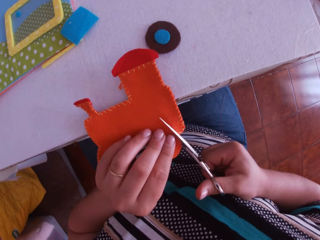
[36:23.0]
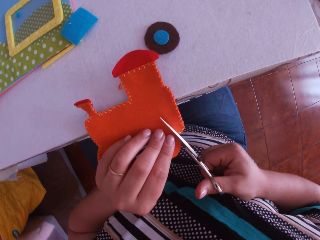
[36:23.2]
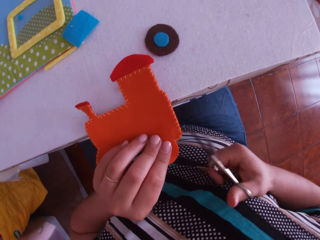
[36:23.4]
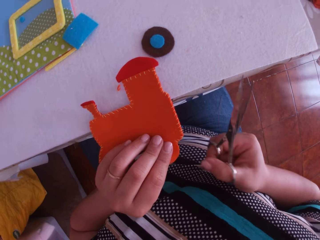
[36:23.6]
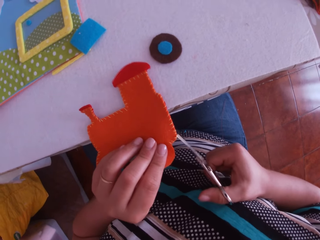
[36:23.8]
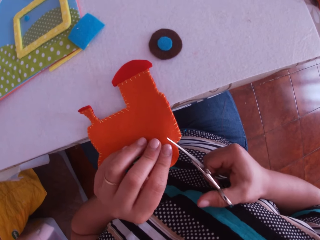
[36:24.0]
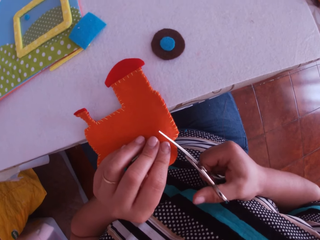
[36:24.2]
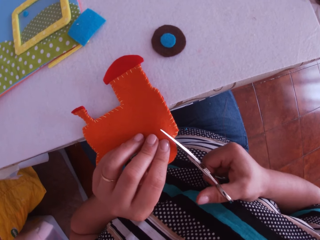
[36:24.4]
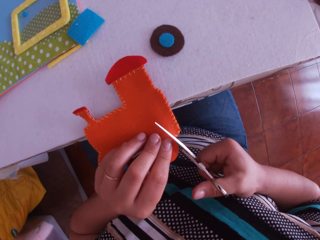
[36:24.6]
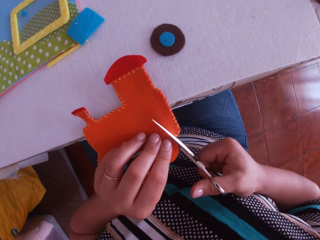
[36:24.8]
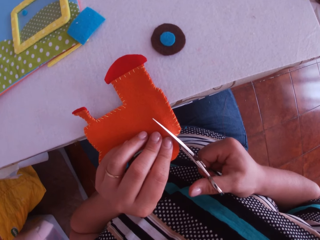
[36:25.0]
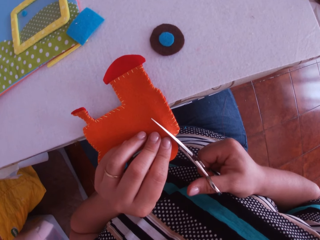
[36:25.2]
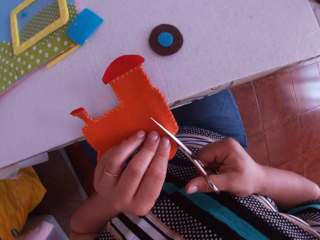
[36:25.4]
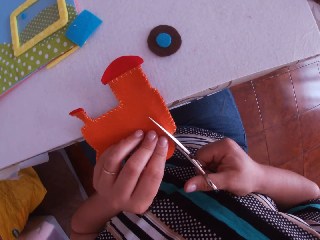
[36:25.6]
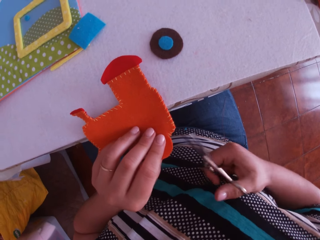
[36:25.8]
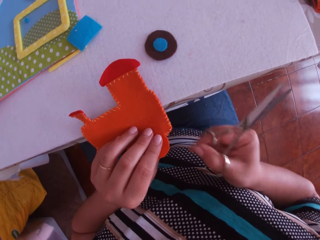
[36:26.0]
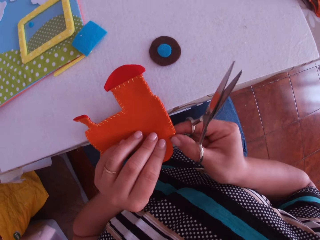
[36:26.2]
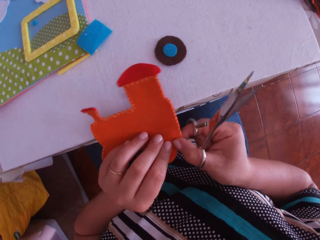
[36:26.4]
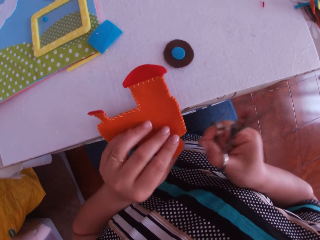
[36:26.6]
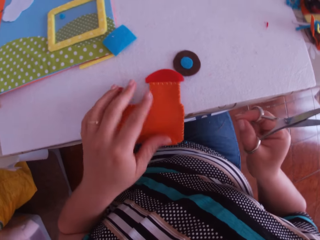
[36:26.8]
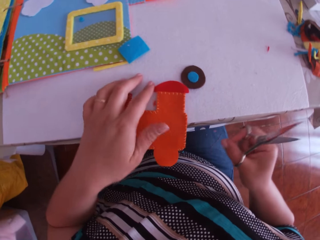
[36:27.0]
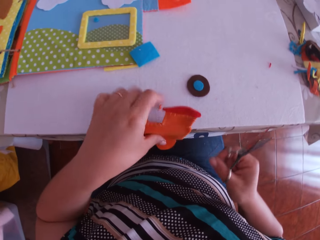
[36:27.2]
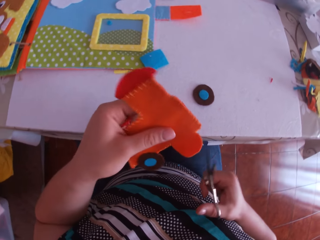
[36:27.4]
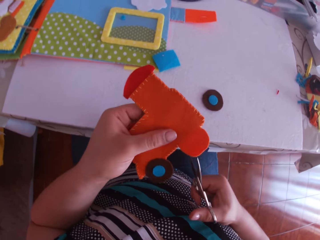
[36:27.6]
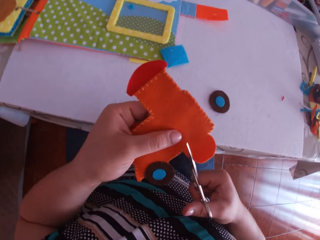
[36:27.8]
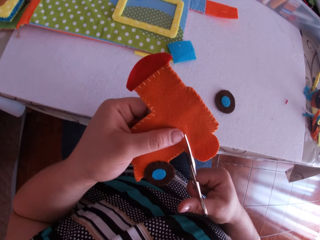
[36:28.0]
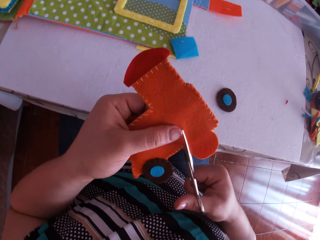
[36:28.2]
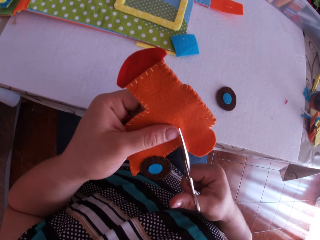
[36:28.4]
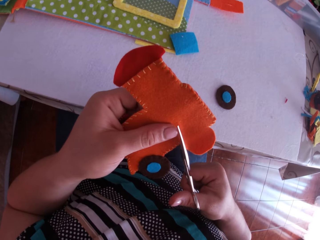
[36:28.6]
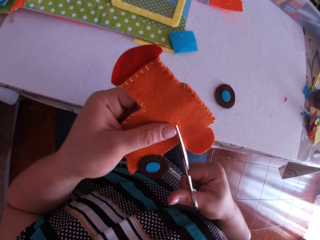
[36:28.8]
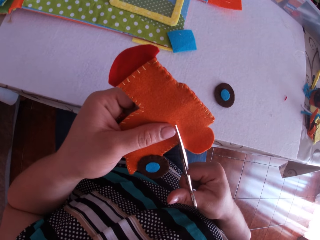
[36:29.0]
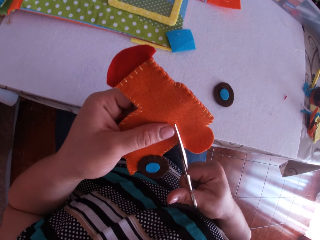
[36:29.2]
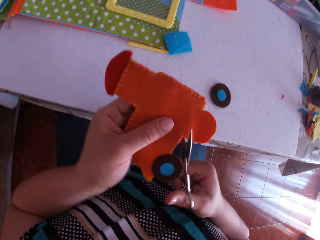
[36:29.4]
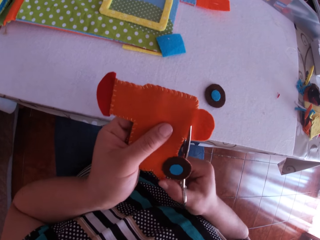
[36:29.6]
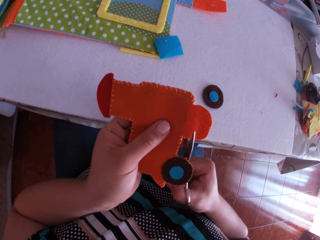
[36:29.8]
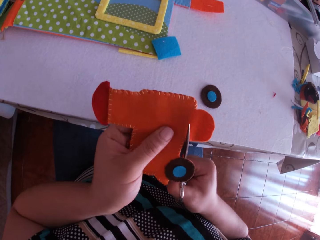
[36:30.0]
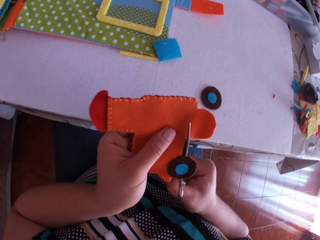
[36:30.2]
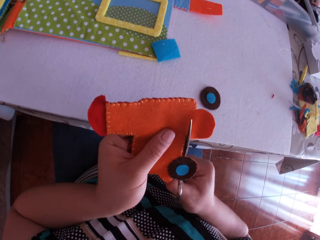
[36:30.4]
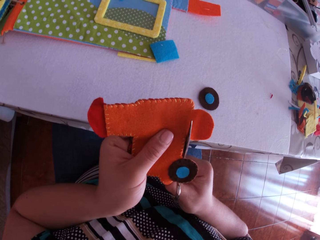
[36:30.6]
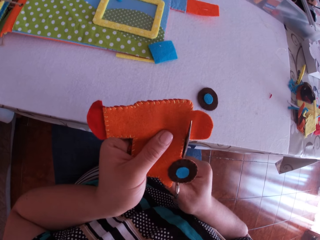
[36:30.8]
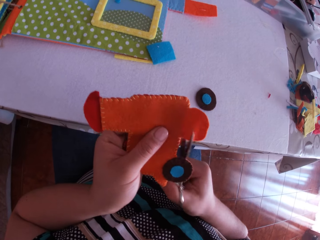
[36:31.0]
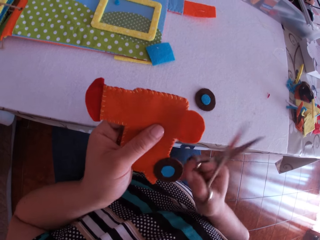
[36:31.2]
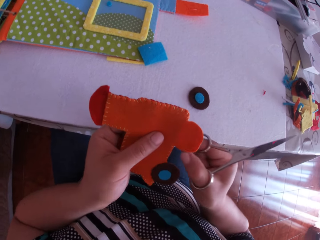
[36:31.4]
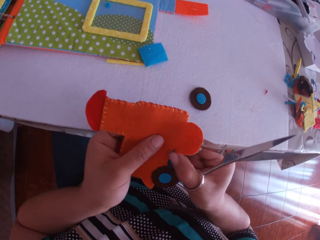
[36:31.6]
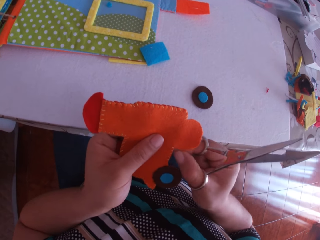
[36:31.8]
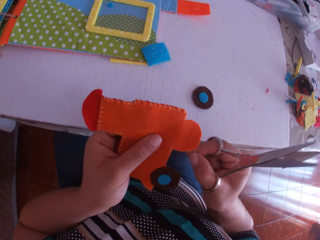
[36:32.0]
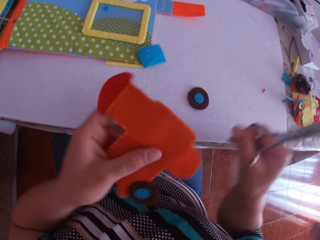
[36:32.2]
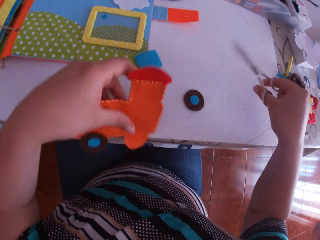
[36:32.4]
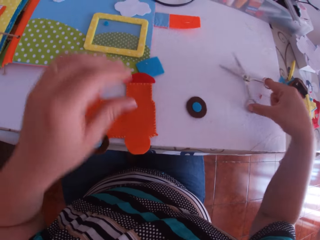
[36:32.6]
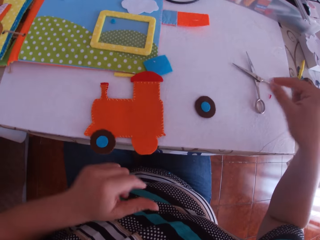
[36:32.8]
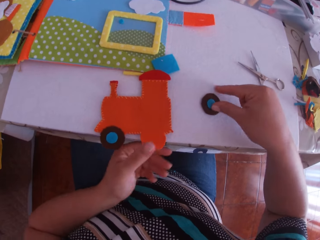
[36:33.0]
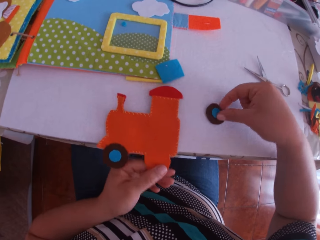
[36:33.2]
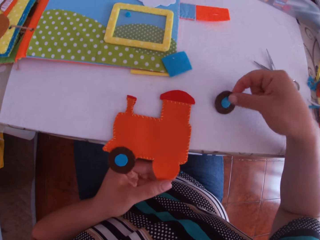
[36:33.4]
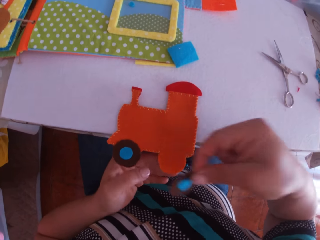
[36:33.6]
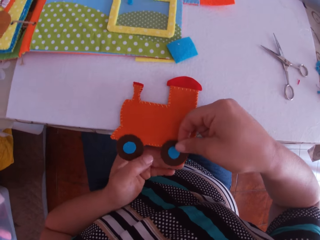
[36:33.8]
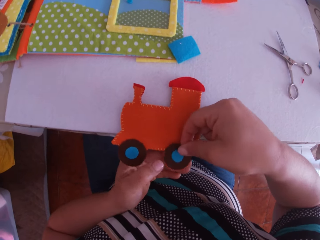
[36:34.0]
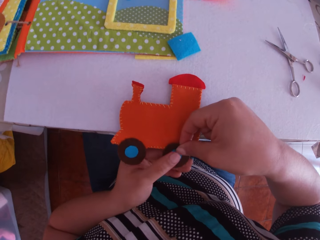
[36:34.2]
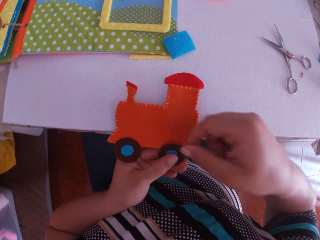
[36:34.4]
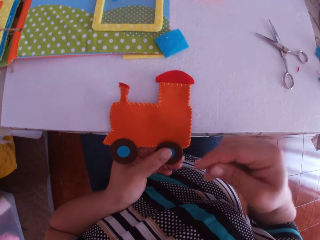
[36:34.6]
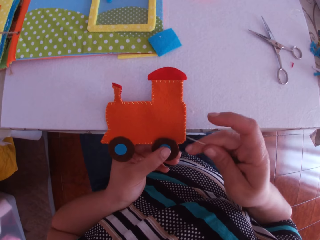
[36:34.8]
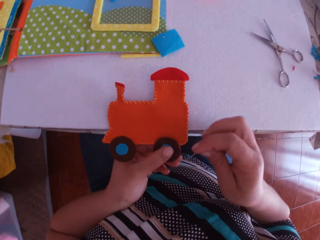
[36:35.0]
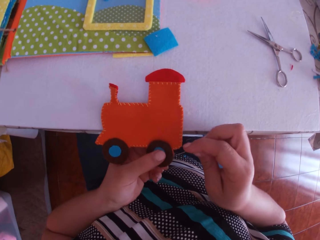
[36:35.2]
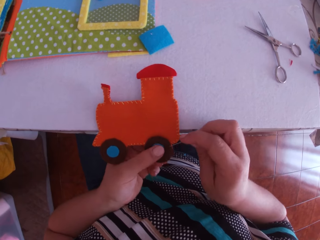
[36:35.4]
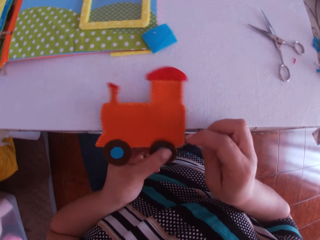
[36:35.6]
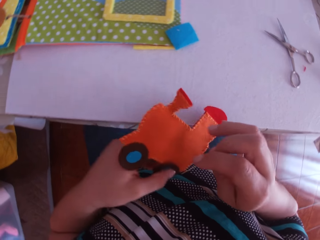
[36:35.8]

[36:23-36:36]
The camera wearer cuts a craft toy or crafted fabric with a pair of scissors on the table. He lifts the pair of scissors upwards. He cuts the craft toy with the pair of scissors on the table. He lifts the pair of scissors upwards. He removes a piece of thread from the crafted fabric with his right hand. He picks up the crafted fabric from the table with his left hand. He cuts the crafted fabric with the scissors in his right hand. He removes a piece of thread from the crafted fabric with his right hand. He places the crafted fabric on the table with his left hand. He places the scissors on the table with his right hand. He holds the crafted fabric on the table with his left hand and adjusts the crafted fabric on the table with his left hand. He picks up the round crafted fabric from the table with his right hand. He places the round crafted fabric in his right hand on the crafted fabric. He holds the crafted fabric on the table with his left hand.

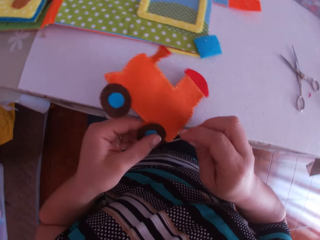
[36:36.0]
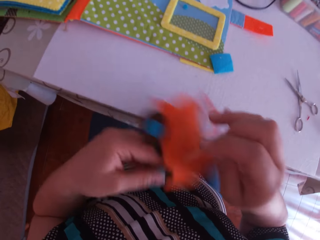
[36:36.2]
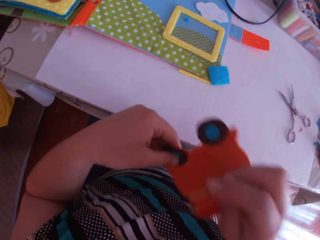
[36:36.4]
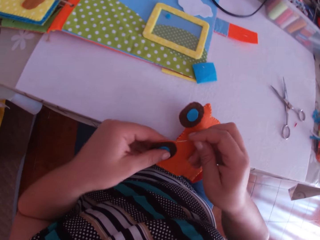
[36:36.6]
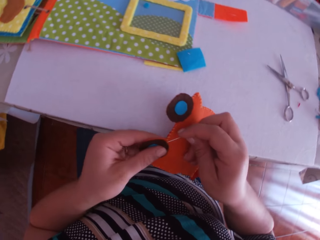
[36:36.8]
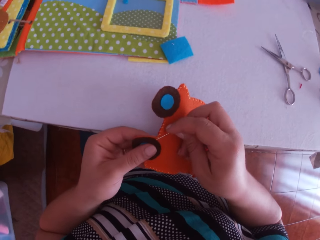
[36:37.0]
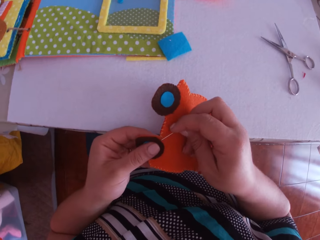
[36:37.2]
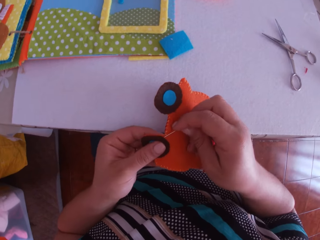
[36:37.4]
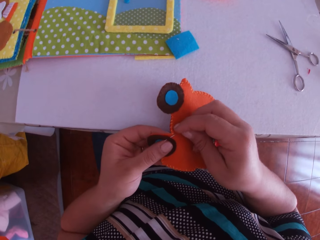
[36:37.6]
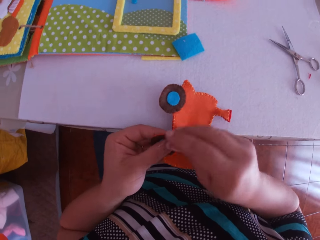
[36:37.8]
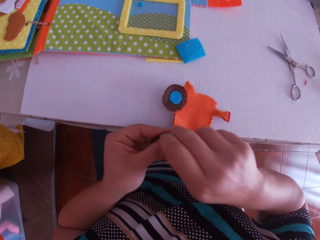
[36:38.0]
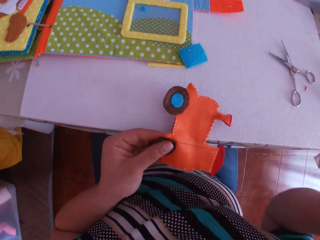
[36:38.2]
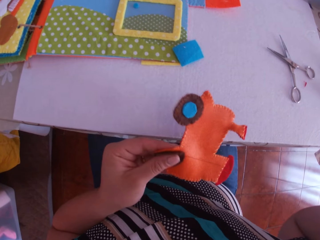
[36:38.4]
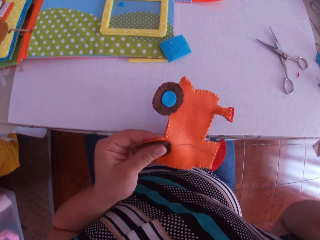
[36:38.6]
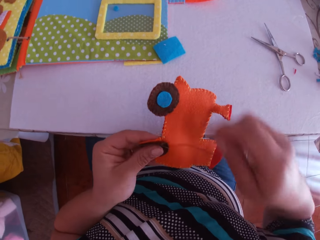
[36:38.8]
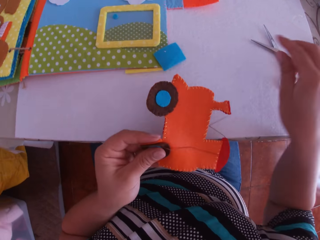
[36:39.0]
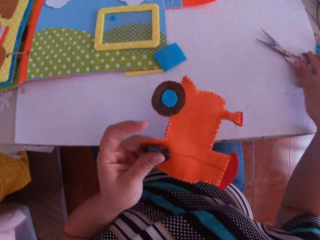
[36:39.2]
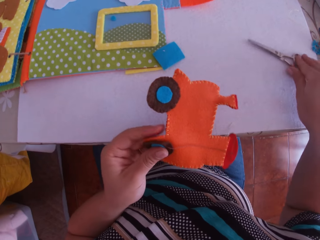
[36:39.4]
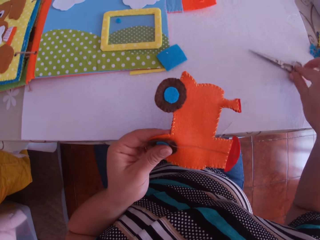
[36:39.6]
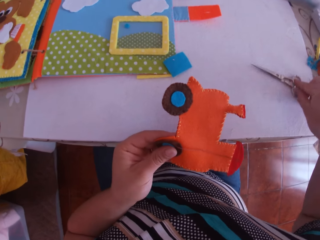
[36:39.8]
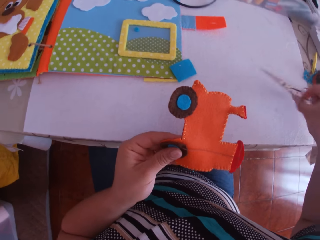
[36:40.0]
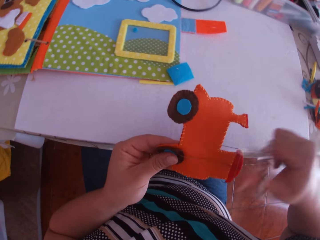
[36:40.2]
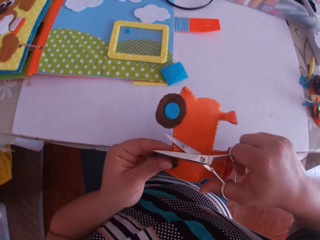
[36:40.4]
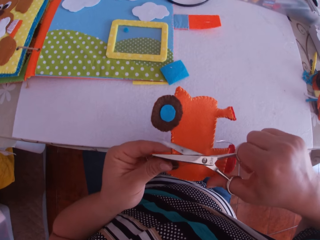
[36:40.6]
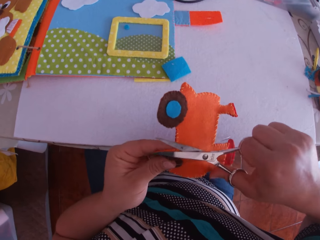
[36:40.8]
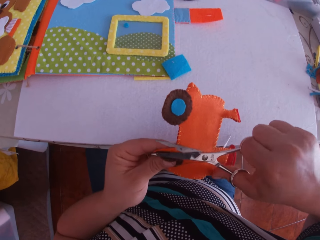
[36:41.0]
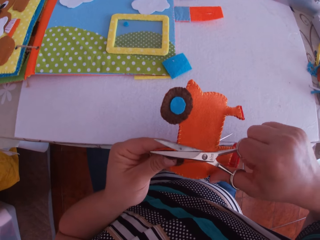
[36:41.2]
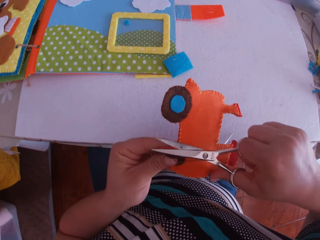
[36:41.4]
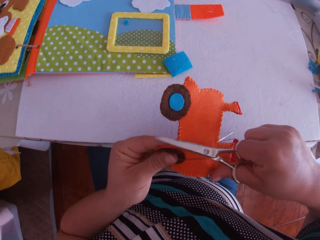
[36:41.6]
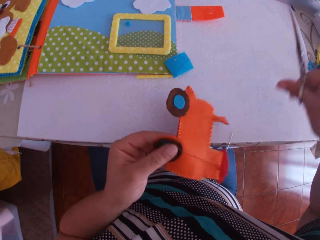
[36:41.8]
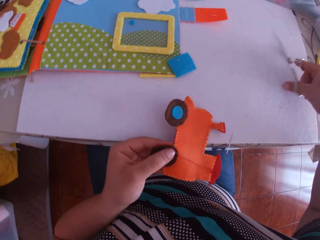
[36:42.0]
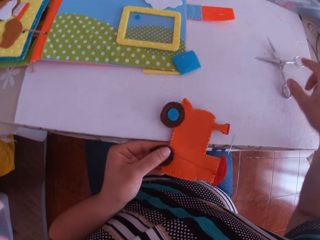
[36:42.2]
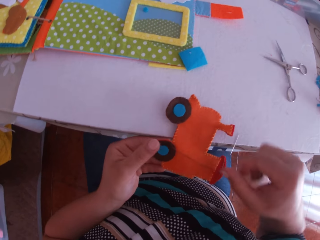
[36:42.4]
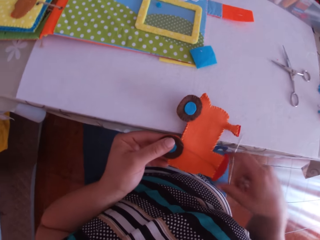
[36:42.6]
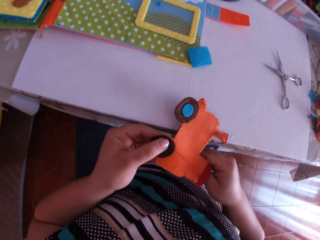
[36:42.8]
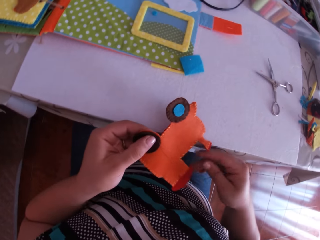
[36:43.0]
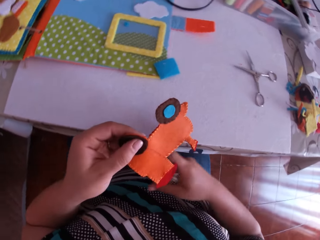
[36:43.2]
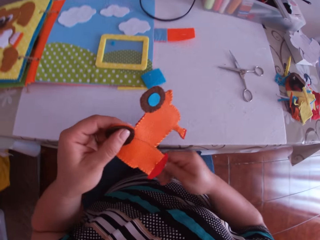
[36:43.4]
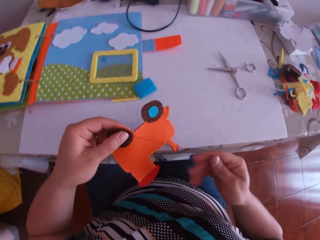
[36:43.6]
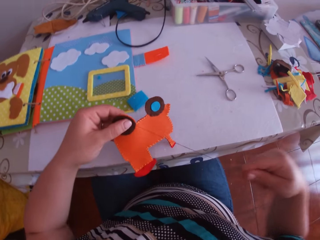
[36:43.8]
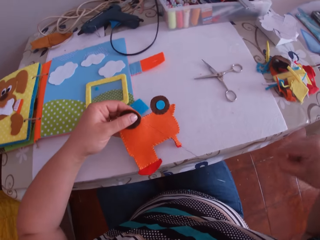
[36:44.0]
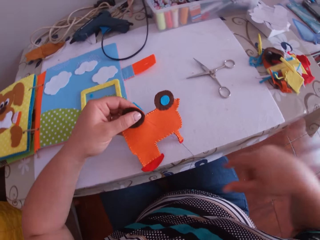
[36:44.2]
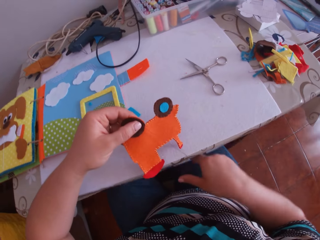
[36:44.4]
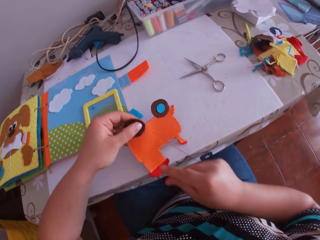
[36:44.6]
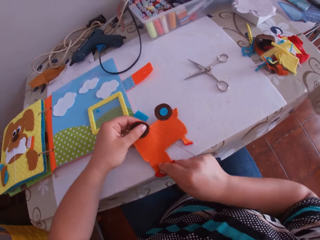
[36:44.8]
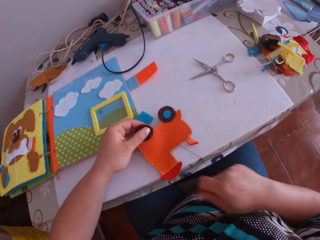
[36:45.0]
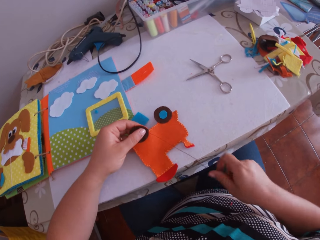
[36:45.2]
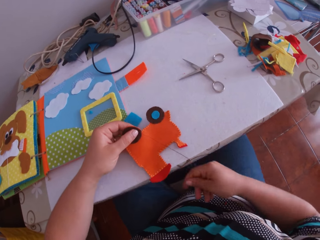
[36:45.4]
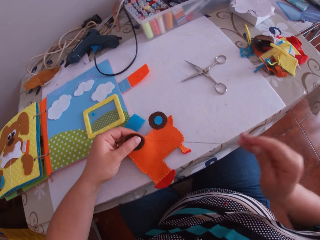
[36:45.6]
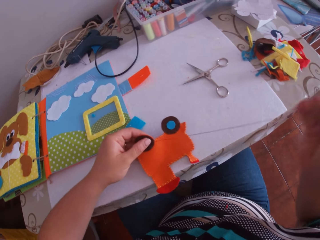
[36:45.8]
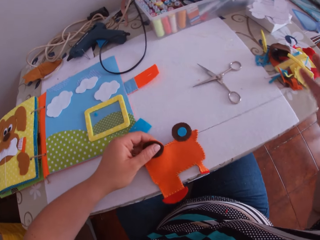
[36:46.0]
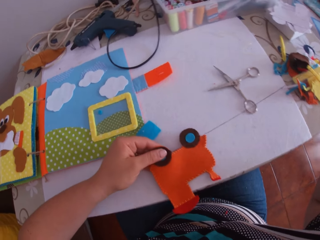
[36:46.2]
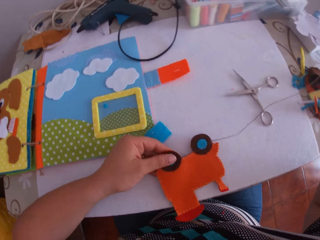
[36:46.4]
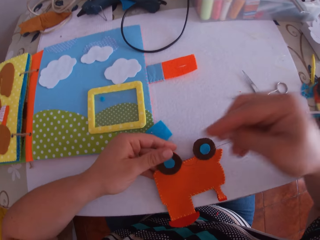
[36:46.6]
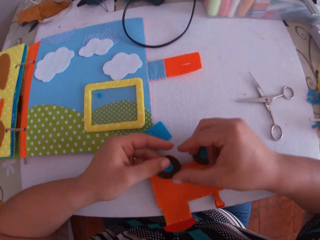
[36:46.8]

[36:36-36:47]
The camera wearer adjusts the crafted fabric on the table with his left hand. He tacks the crafted fabric with the needle in his right hand. He pulls the needle. He drops the threaded needle in his right hand on the crafted fabric. He picks up the scissors from the table with his right hand. He trims the crafted fabric with the scissors in his right hand. He places the scissors on the table with his right hand. He pulls the thread. He picks up the threaded needle from the crafted fabric with his right hand. He drops the threaded needle in his right hand on his thigh. He picks up the threaded needle from the thigh with his right hand.
